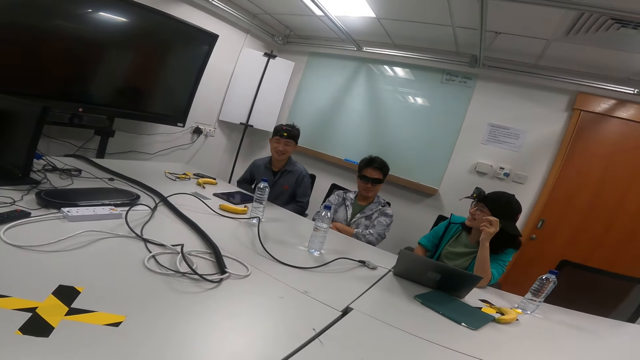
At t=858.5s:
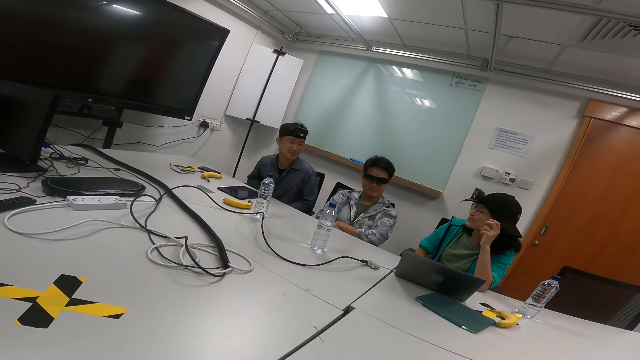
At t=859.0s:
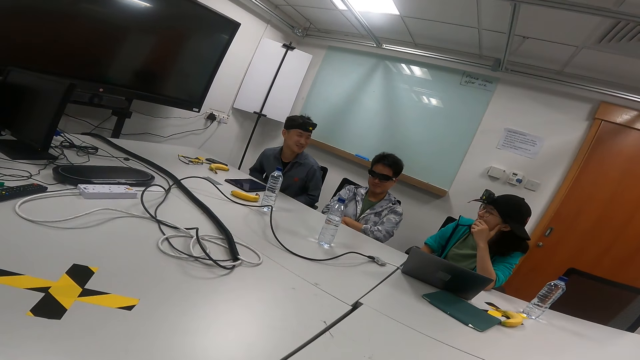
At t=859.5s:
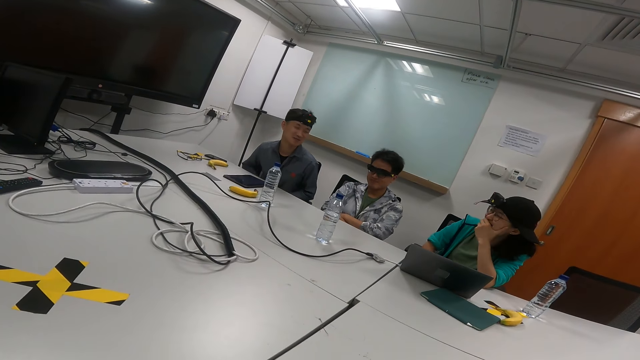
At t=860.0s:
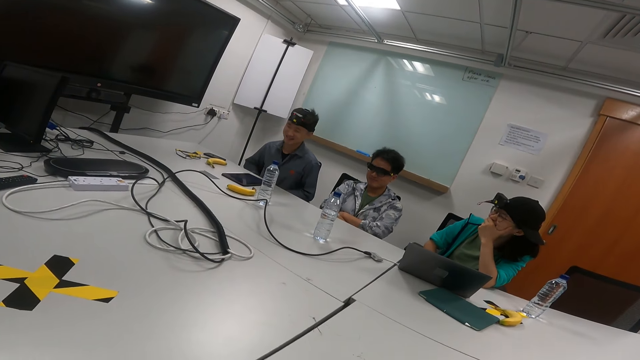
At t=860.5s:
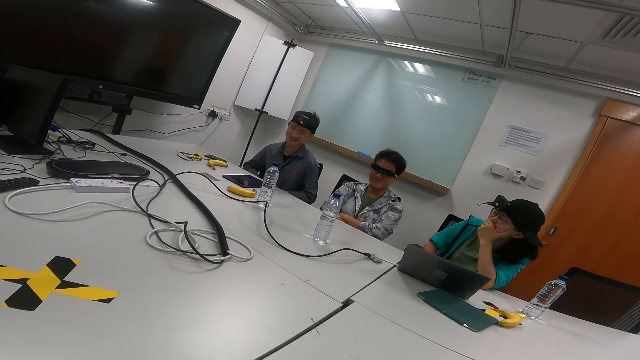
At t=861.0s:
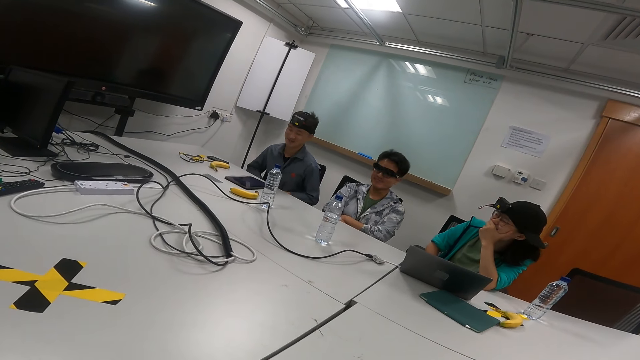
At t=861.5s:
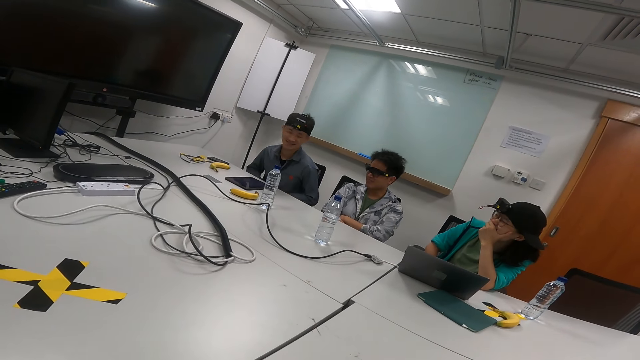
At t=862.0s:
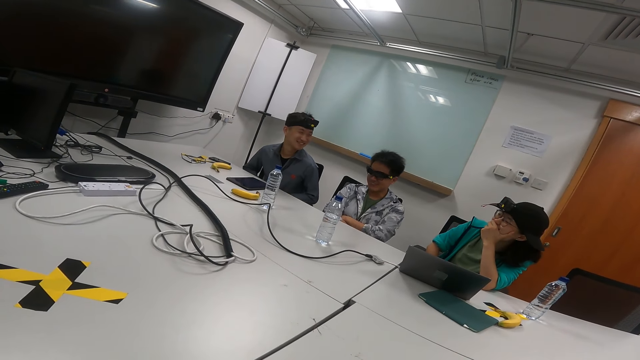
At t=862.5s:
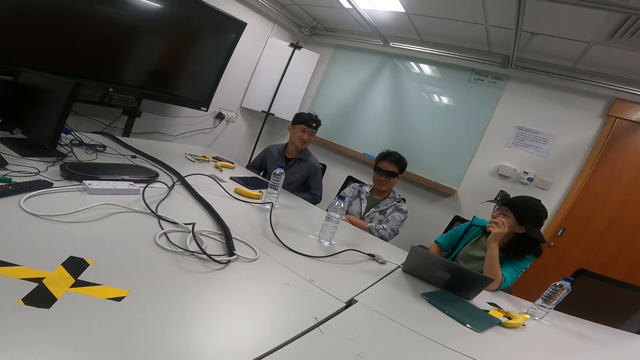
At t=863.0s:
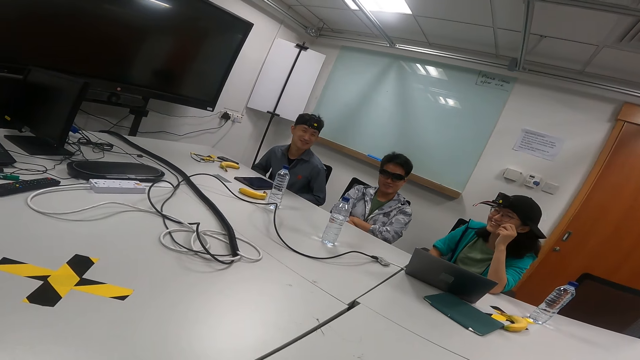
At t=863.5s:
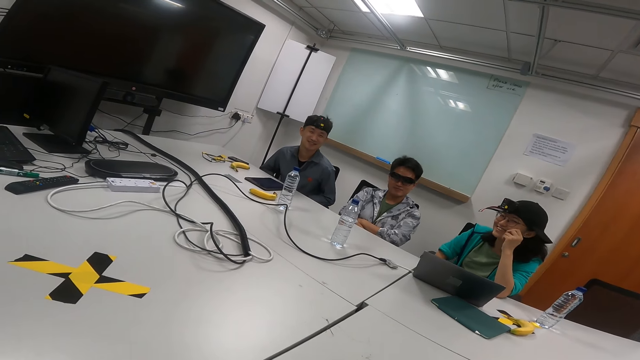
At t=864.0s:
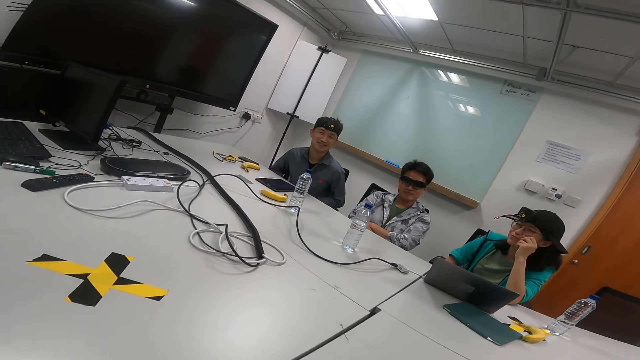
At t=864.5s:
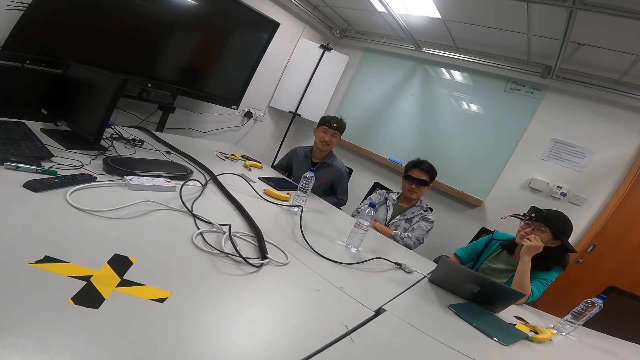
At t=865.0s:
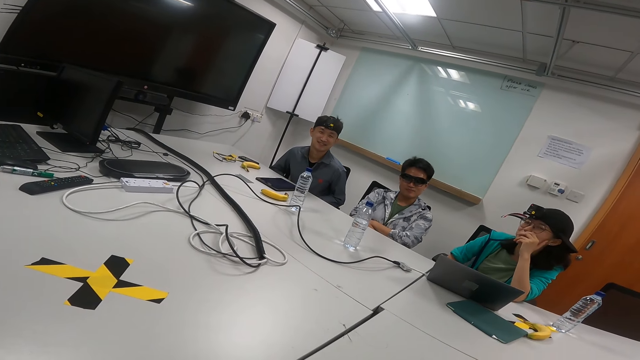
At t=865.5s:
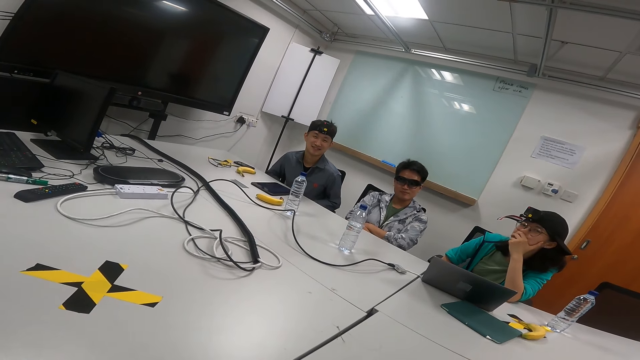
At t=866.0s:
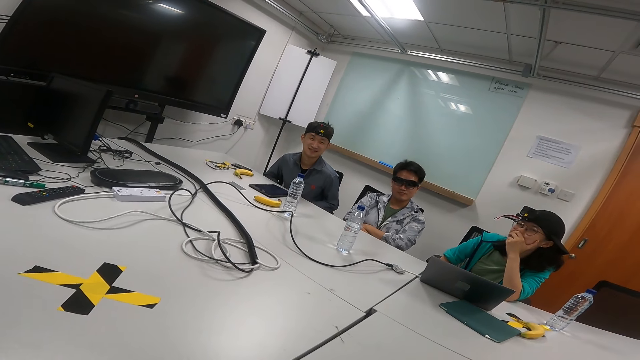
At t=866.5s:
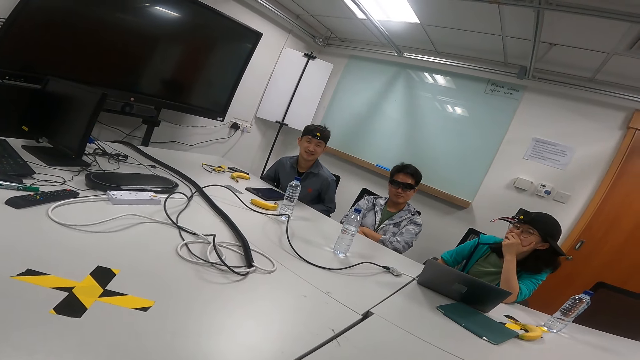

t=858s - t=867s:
A person moves her left hand. The person moves her left hand again. The camera wearer talks in the meeting room.

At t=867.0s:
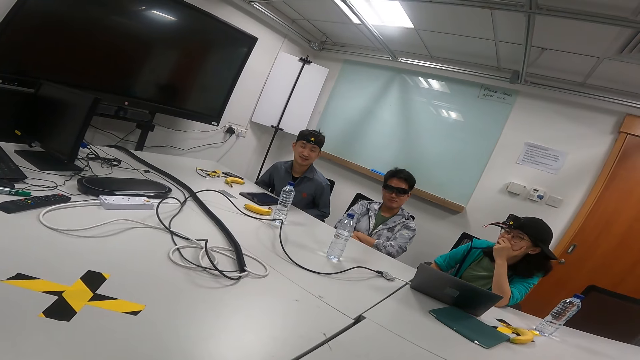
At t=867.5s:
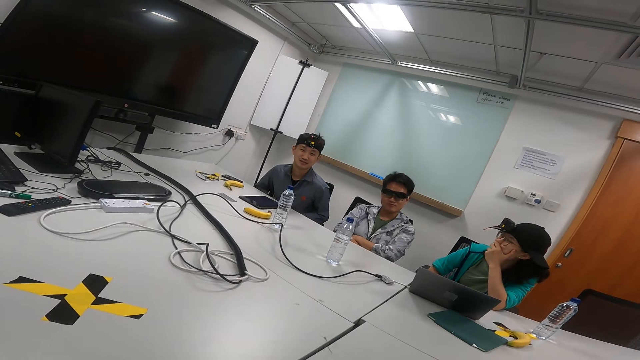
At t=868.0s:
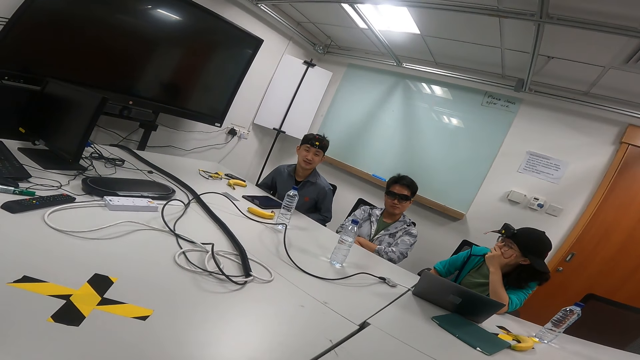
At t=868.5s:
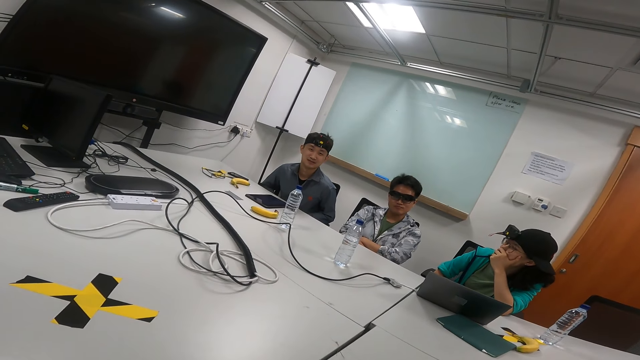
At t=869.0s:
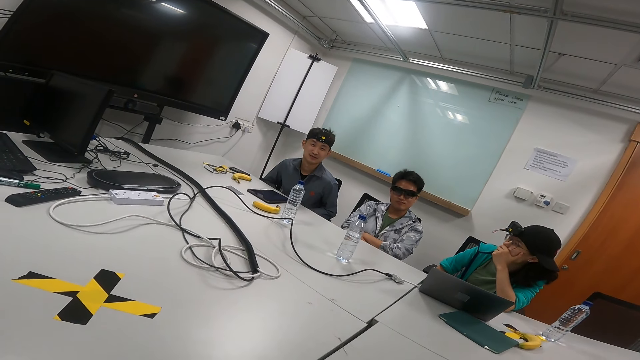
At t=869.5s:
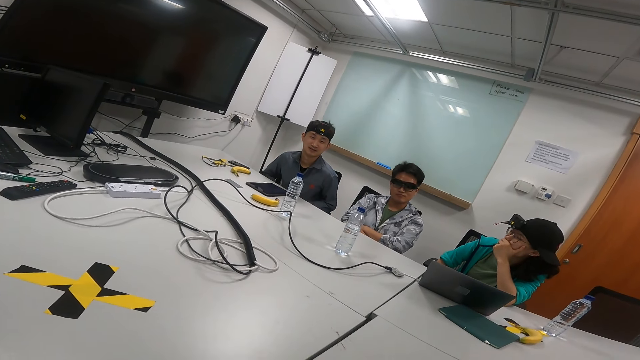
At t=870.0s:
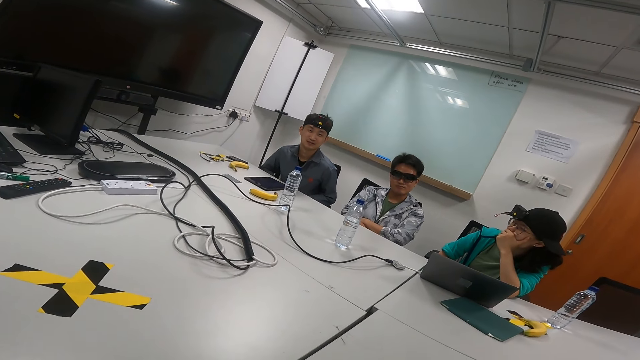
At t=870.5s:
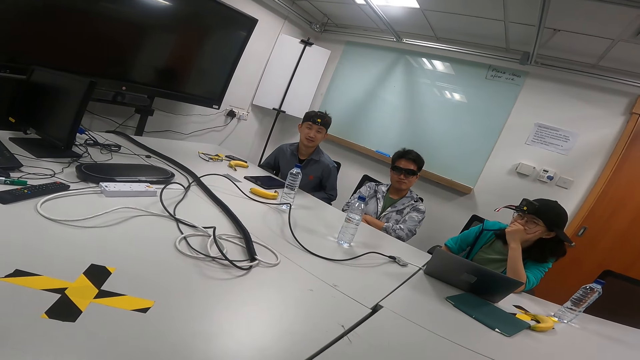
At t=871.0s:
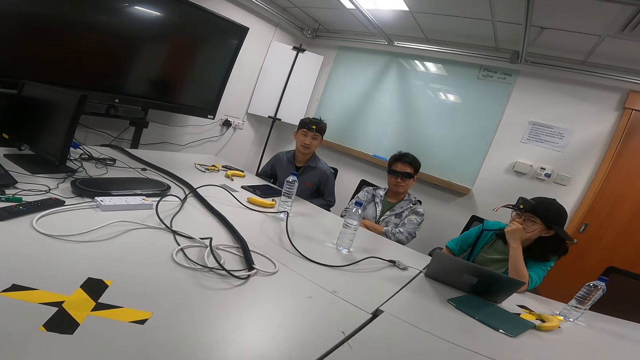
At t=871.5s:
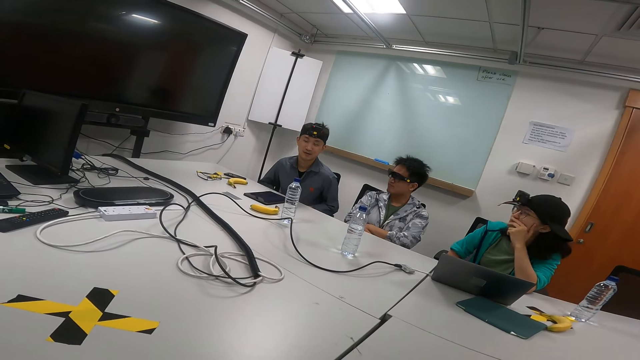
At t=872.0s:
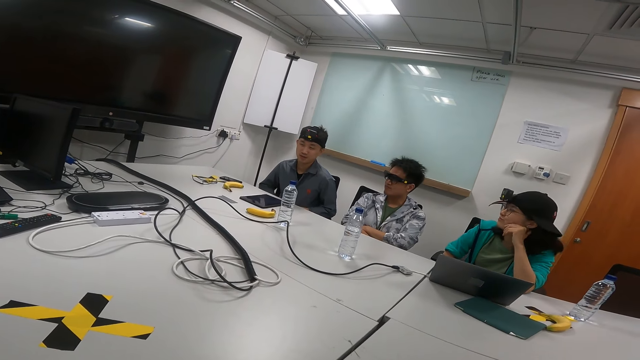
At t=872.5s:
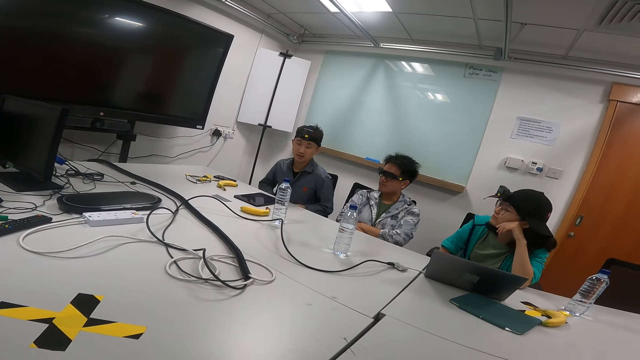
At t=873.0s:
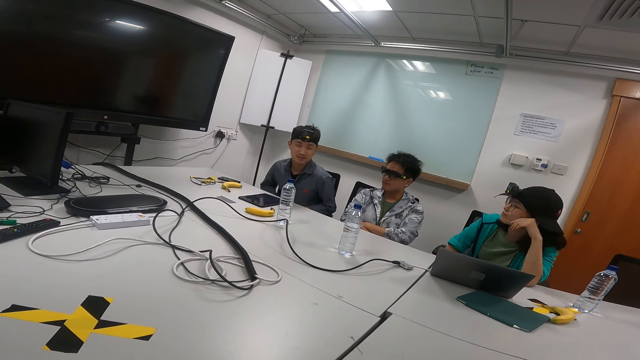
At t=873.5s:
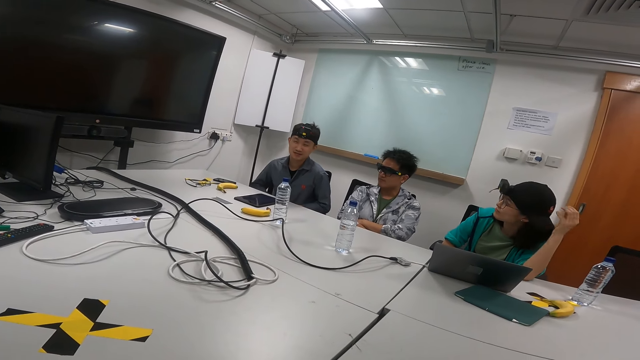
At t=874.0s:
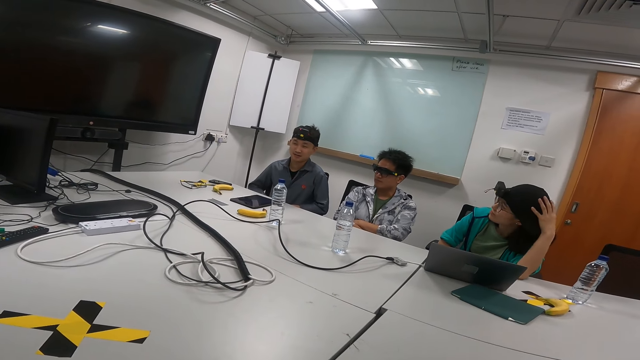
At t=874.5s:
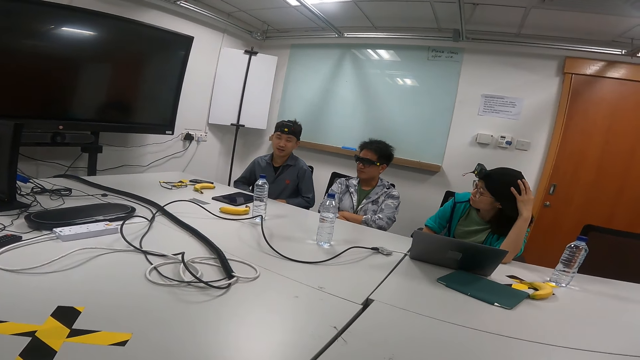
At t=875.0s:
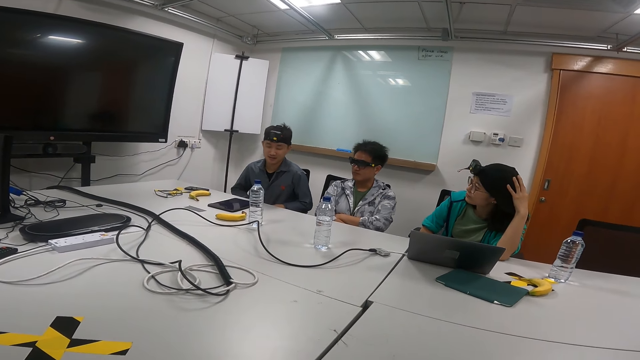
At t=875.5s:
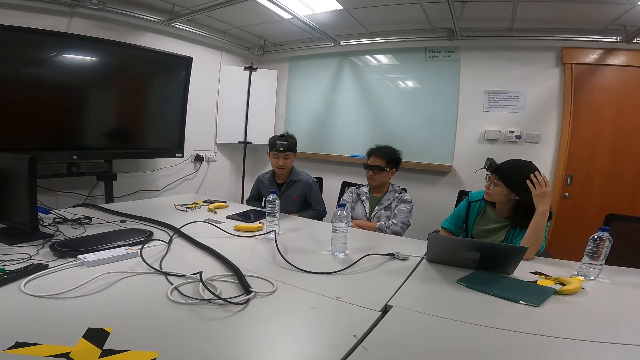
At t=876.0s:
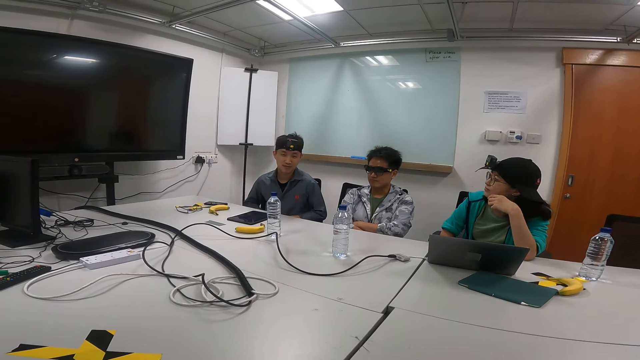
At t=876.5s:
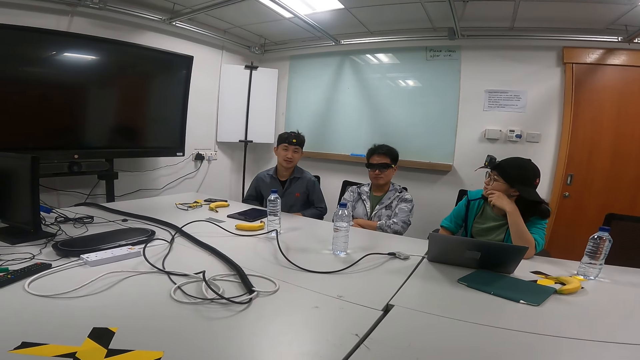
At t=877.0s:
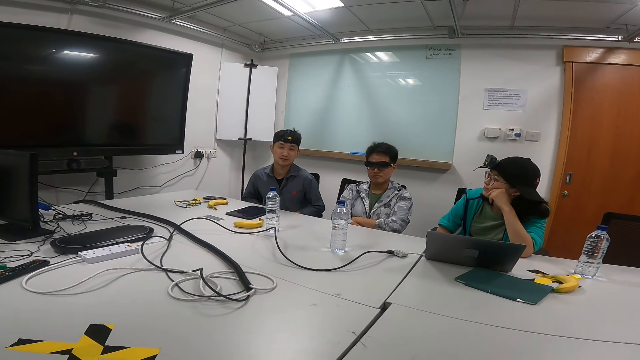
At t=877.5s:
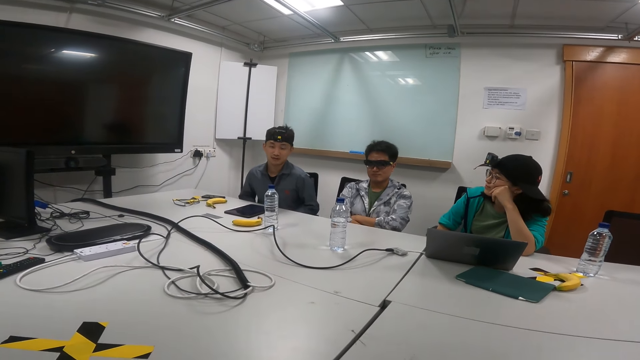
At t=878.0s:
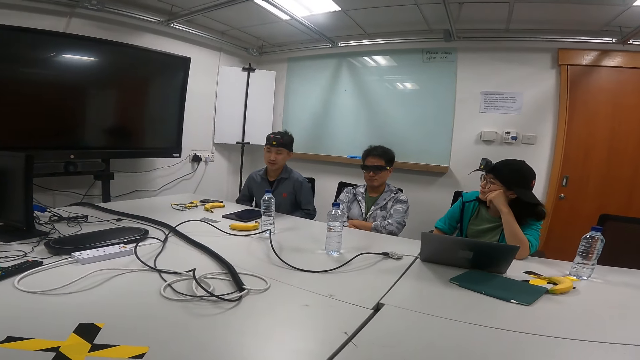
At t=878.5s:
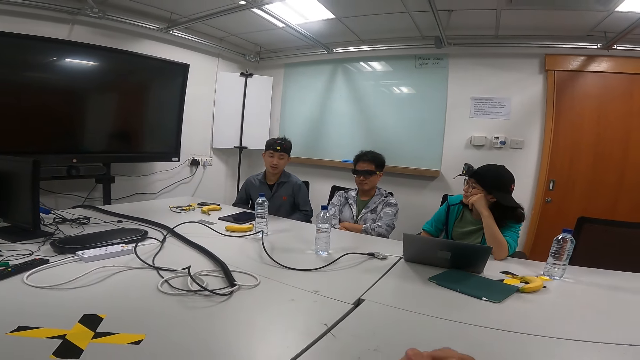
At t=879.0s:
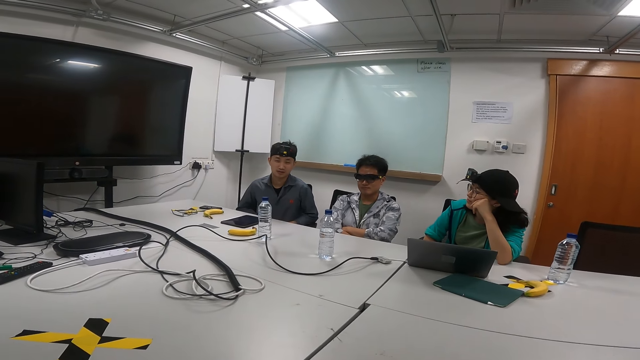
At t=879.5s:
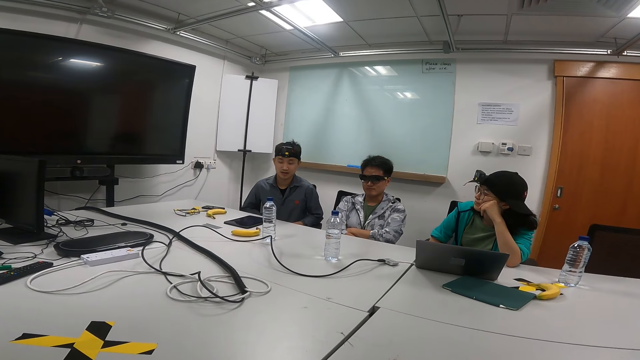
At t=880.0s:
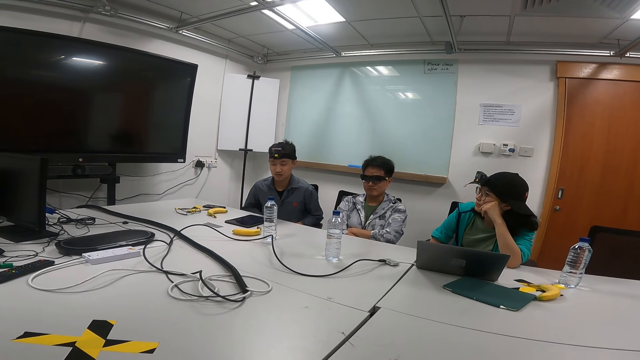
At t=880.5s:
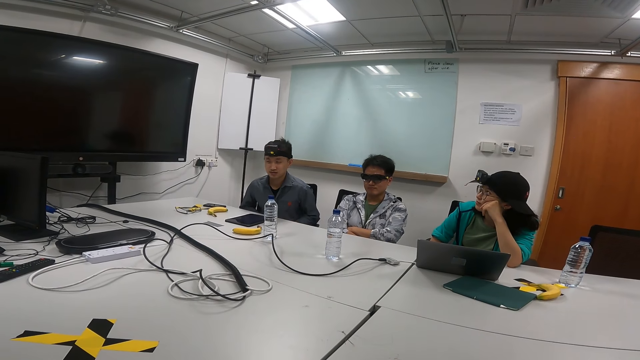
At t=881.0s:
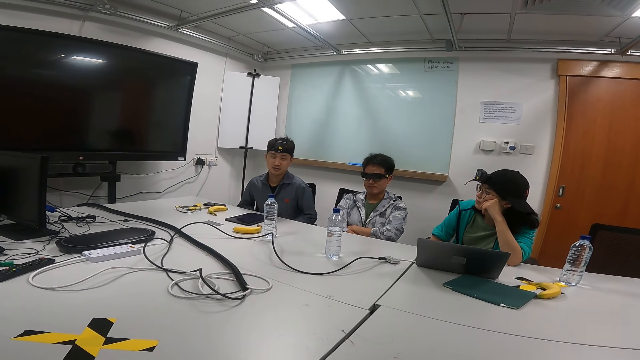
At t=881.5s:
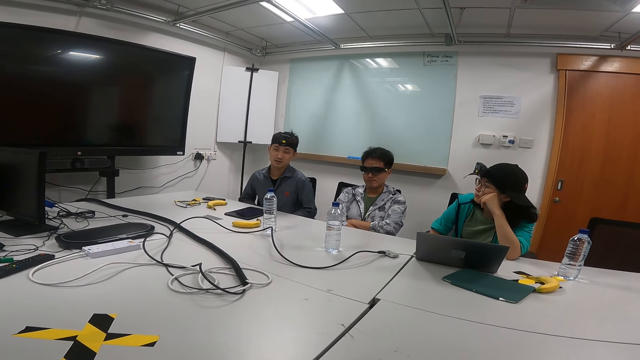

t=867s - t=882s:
A person moves her left hand. The person talks in the meeting room. The person moves her left hand again. The person moves her left hand again.
